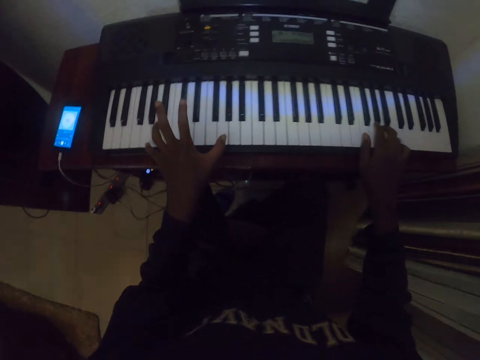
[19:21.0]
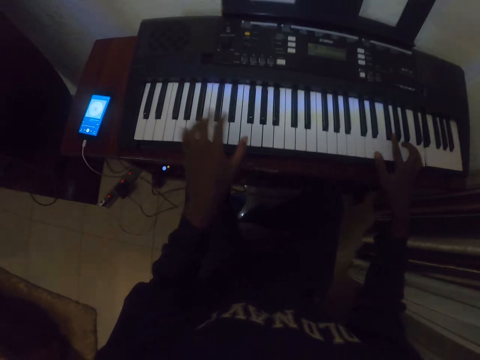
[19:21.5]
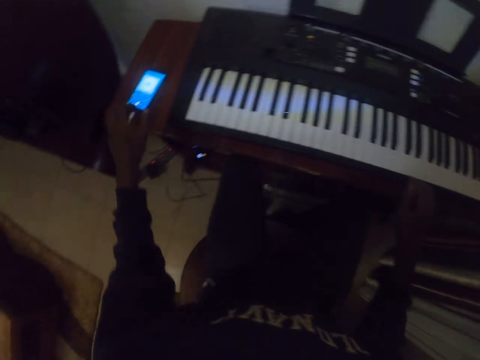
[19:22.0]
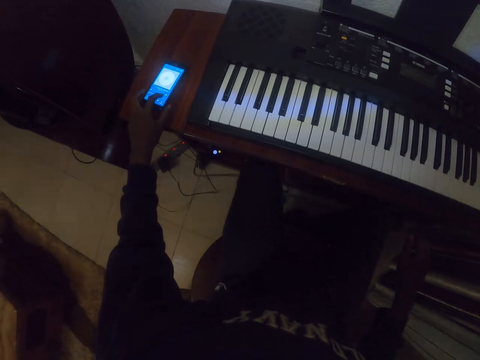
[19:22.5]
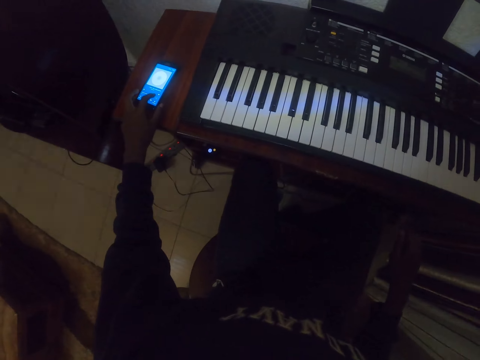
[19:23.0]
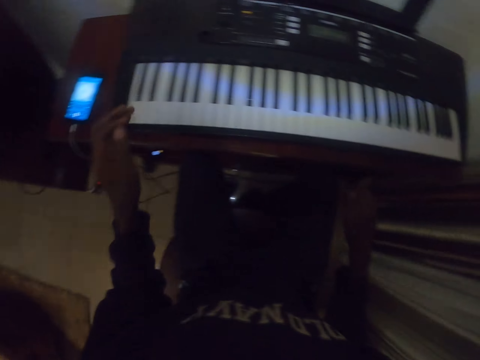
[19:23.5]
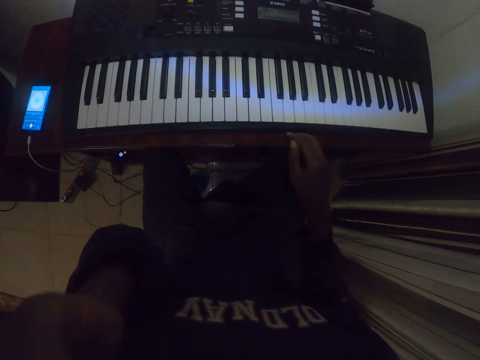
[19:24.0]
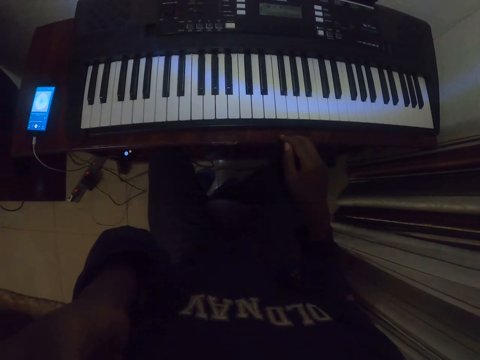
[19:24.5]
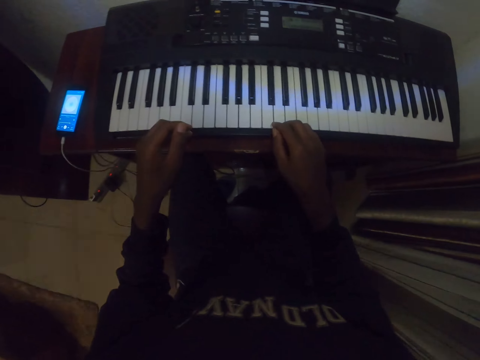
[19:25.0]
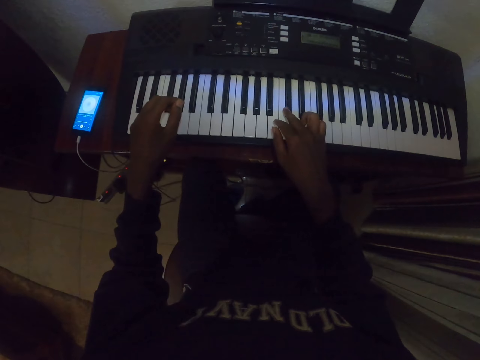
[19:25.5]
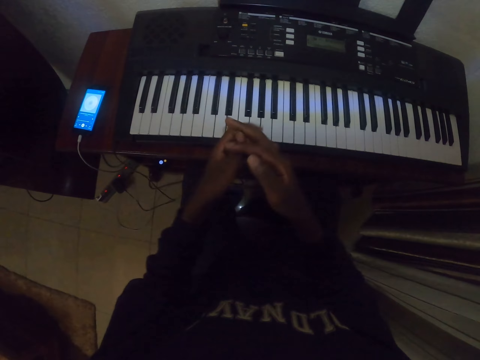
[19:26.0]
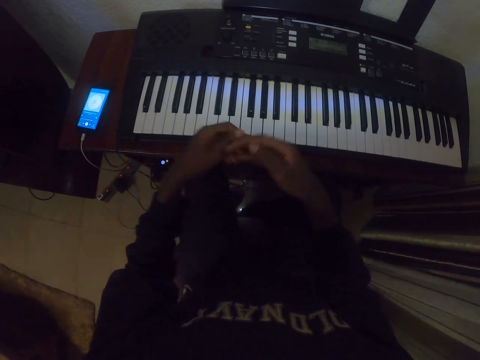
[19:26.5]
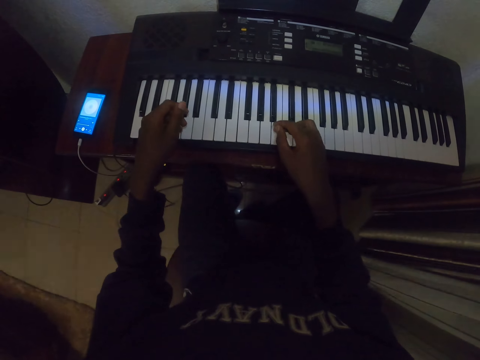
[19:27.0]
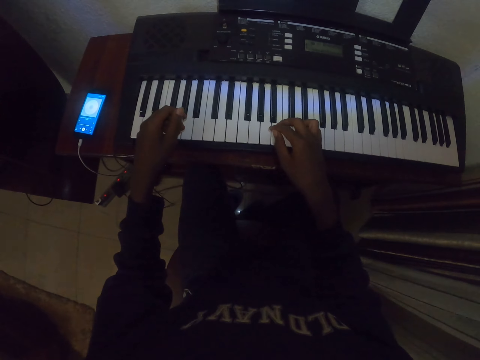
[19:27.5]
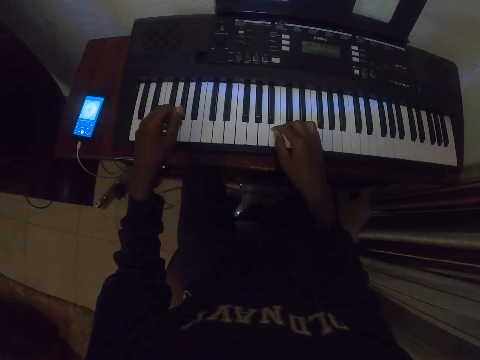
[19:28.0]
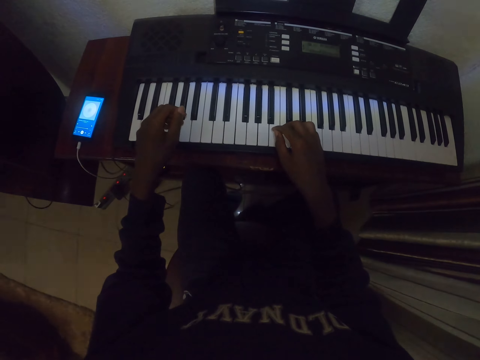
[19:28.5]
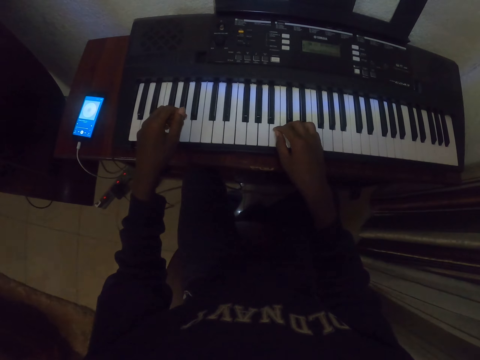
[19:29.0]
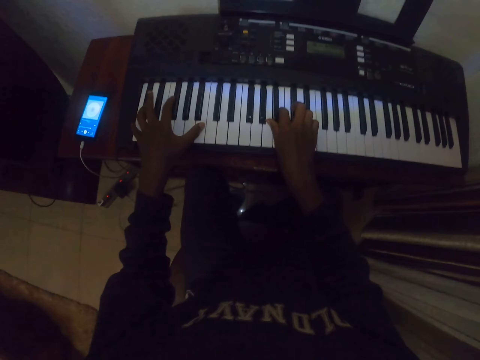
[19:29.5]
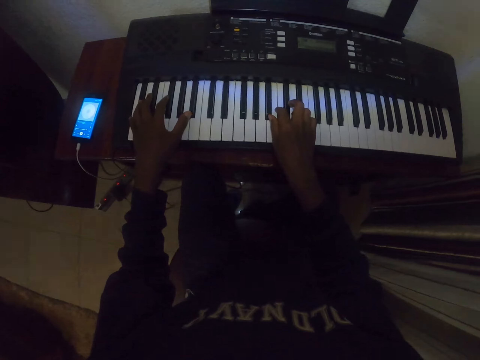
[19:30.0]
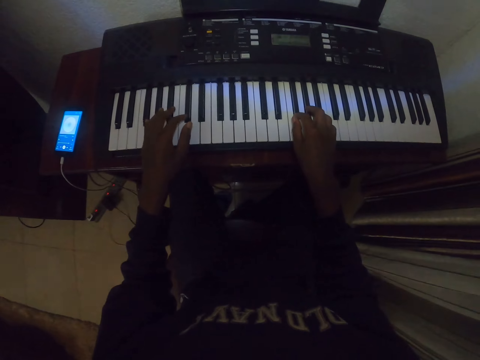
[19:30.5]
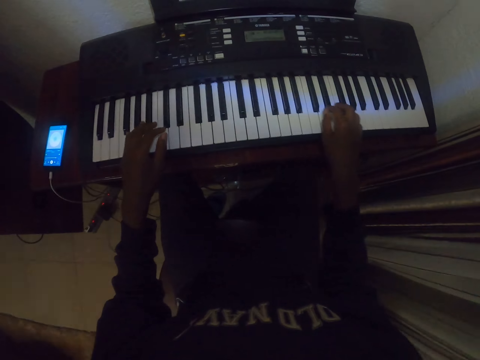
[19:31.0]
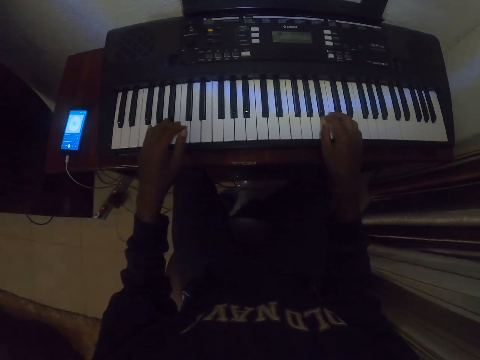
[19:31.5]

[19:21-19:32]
The camera wearer touches the phone with the left hand. He plays a piano with both hands and stretches his hands.

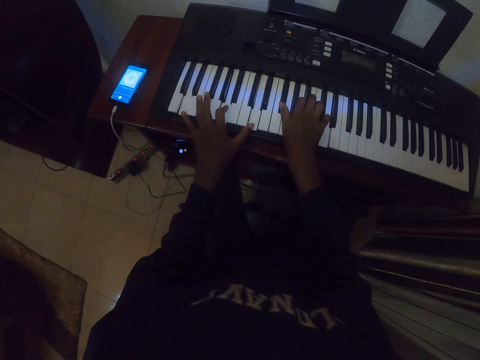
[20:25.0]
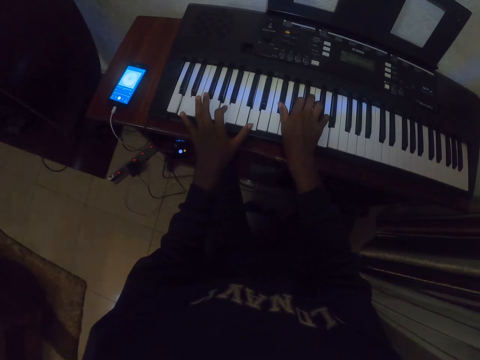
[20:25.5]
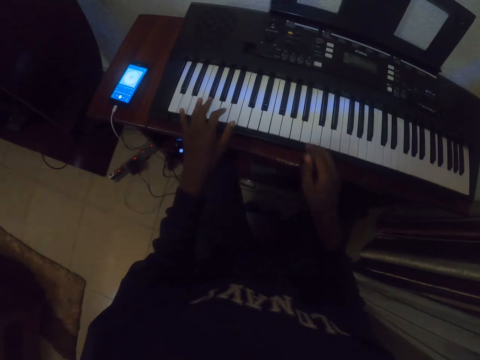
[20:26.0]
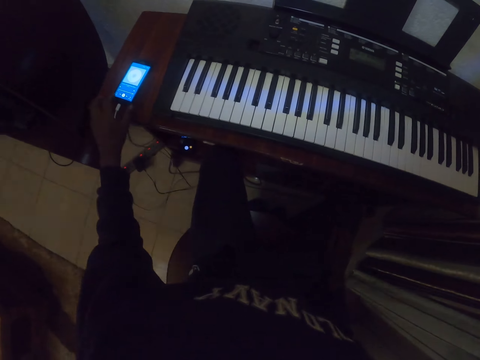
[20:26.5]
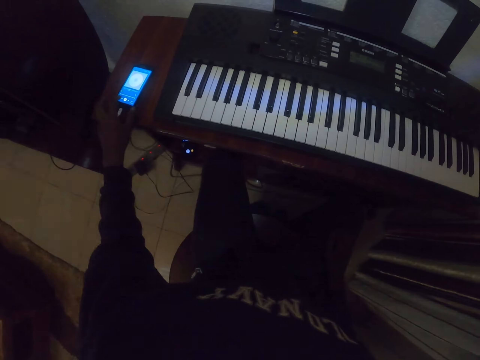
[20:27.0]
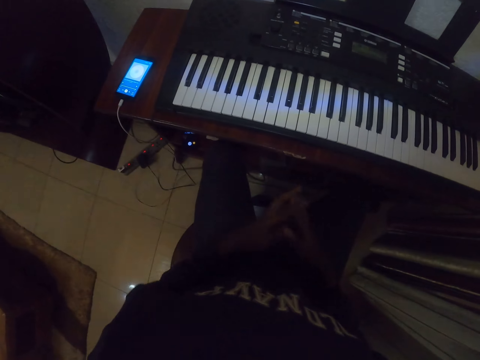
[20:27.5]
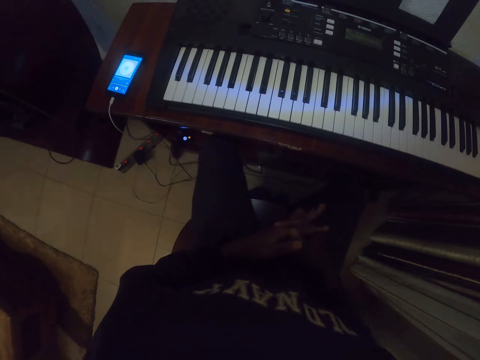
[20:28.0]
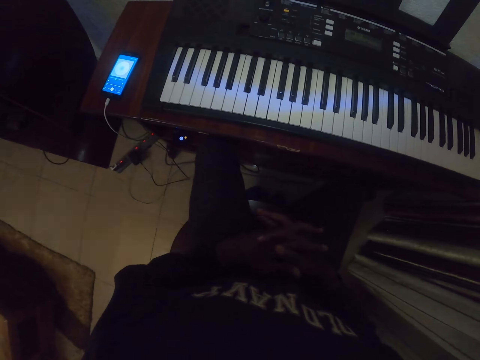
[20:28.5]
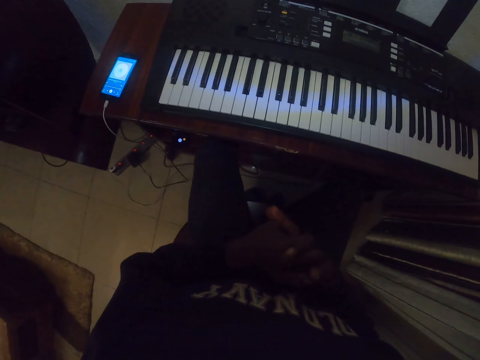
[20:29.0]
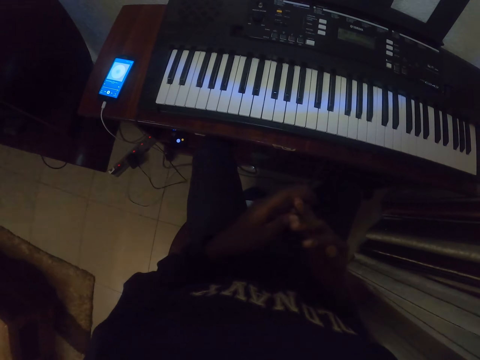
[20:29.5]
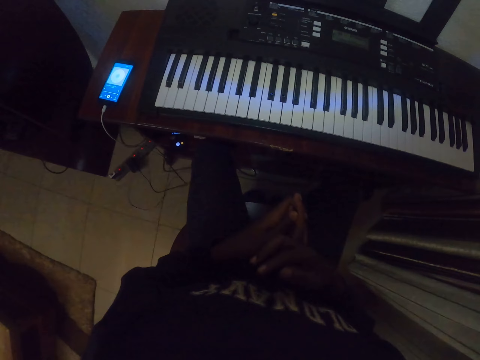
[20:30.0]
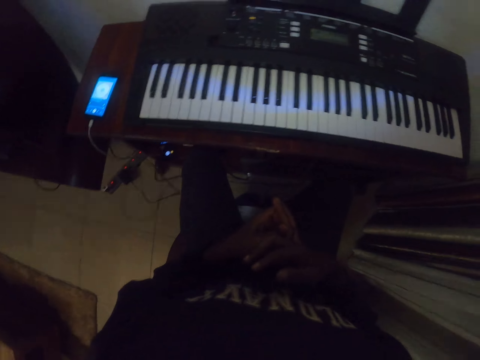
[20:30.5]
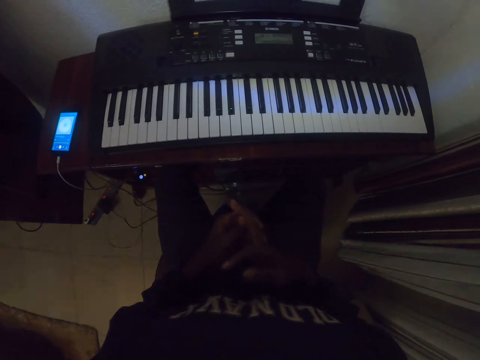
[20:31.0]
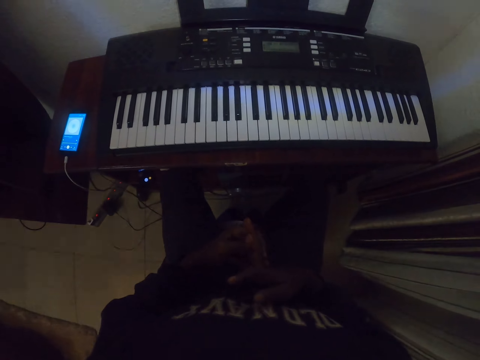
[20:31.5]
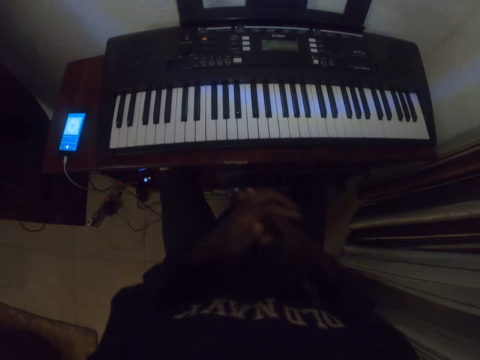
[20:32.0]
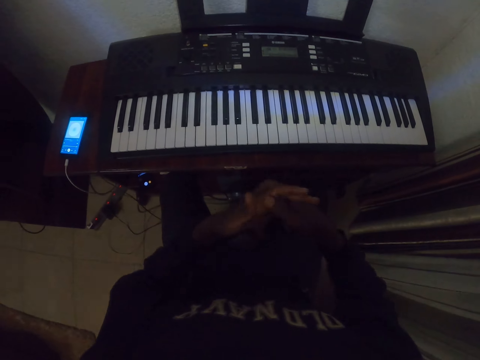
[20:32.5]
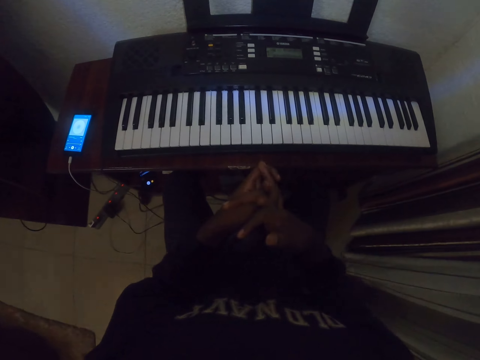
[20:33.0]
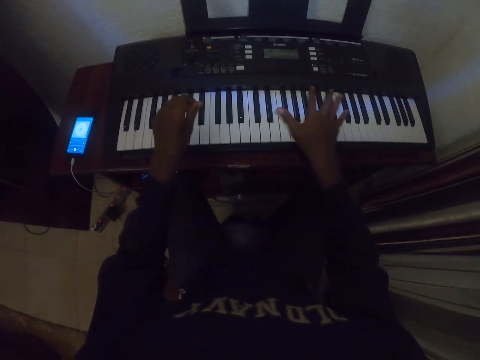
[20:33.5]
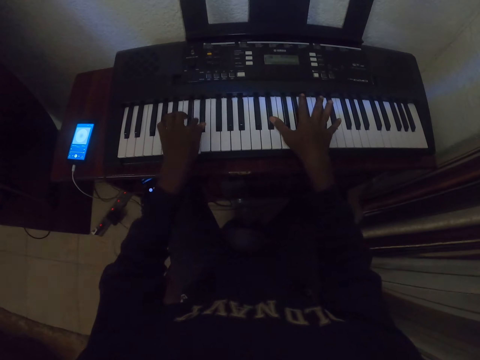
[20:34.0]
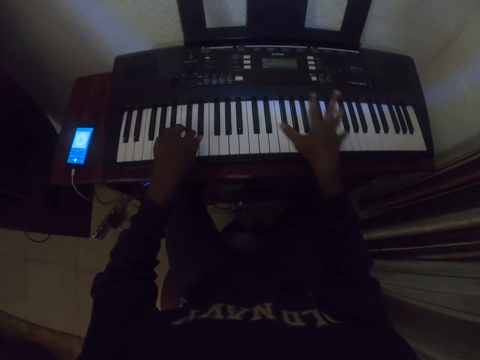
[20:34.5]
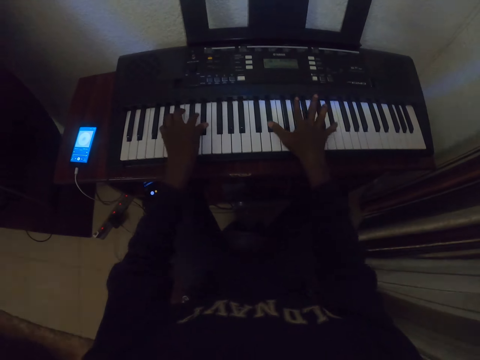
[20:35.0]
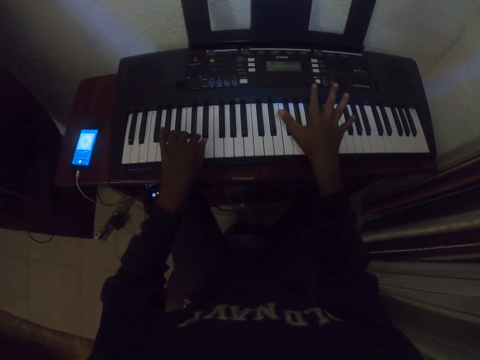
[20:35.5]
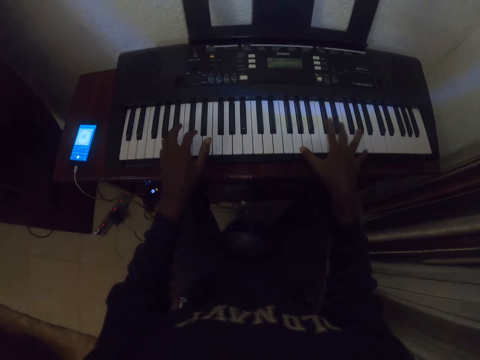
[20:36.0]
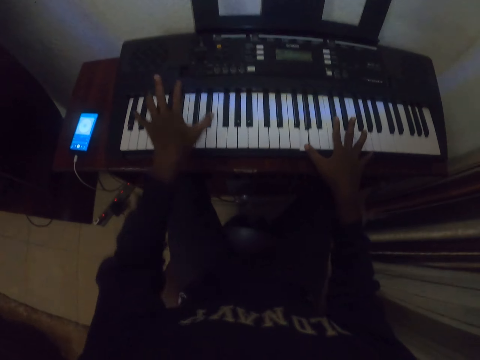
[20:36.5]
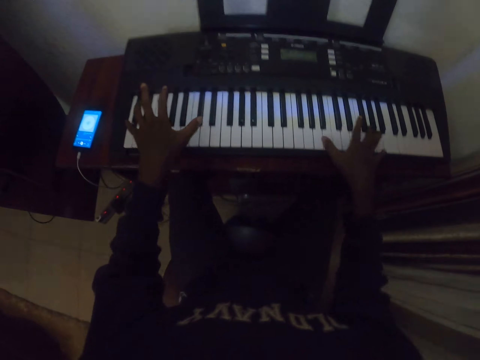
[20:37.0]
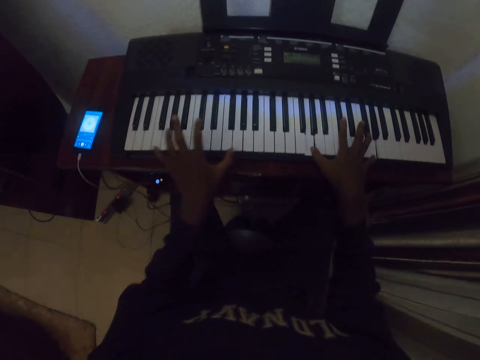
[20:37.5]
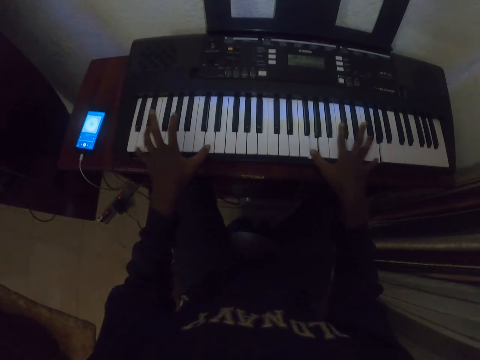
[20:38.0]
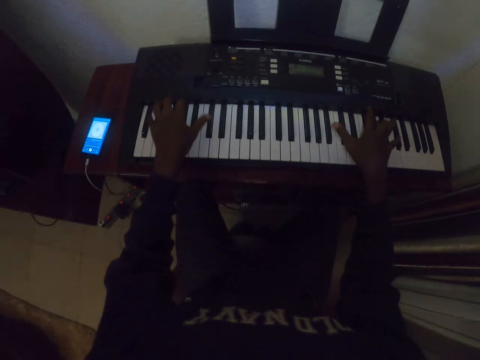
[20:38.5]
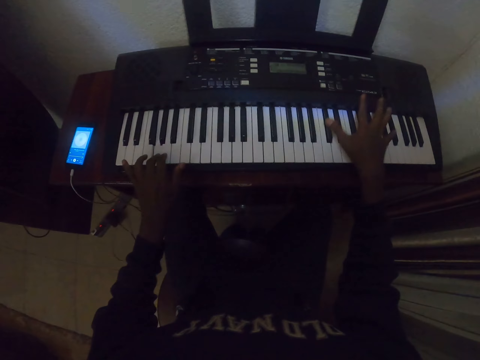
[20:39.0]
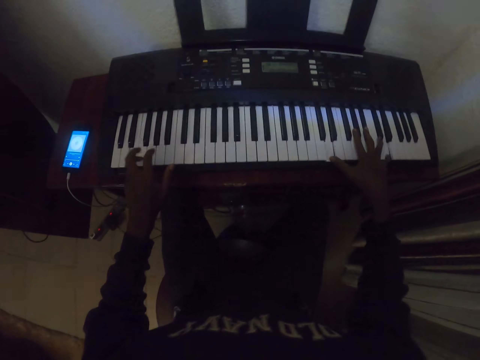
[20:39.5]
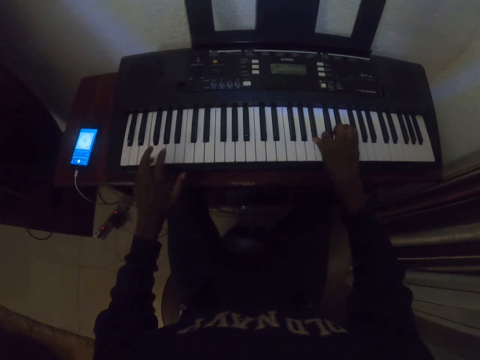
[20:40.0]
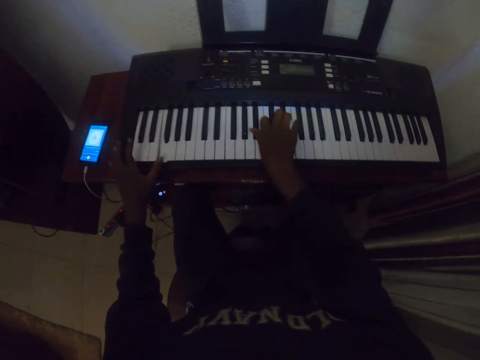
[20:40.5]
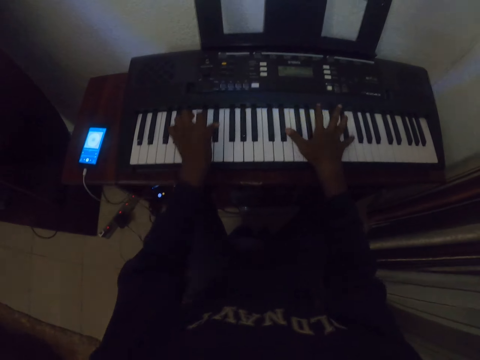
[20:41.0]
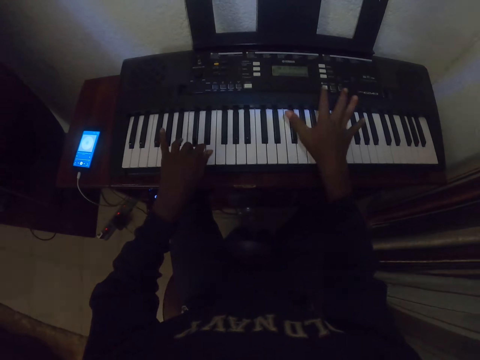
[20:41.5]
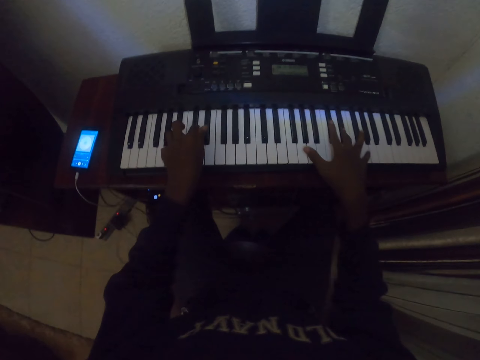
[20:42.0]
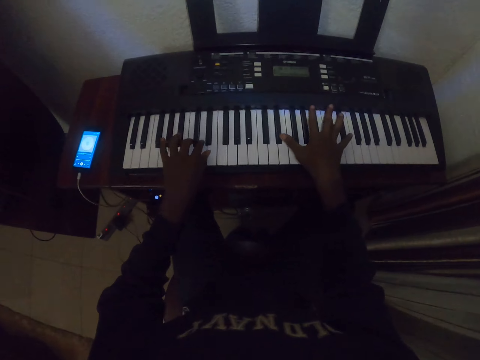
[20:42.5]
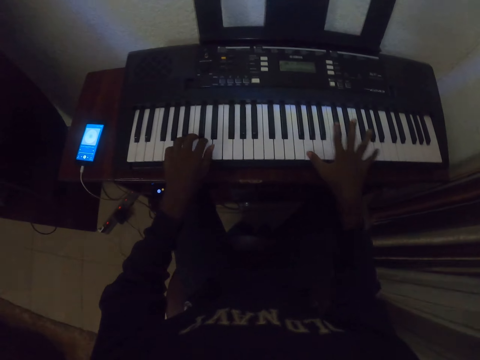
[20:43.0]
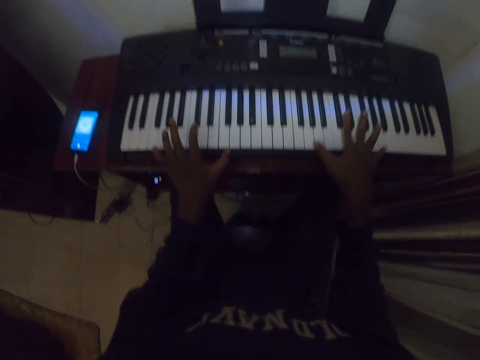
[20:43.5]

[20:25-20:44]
The camera wearer touches the phone with his left hand. He scrolls the phone. He stretches his hands, puts his hands together and plays a piano with both hands.
